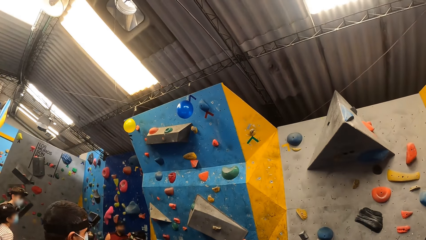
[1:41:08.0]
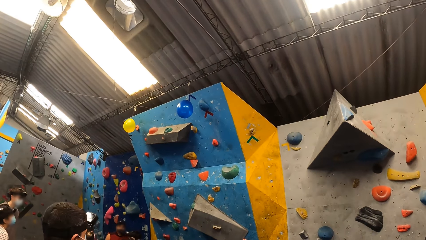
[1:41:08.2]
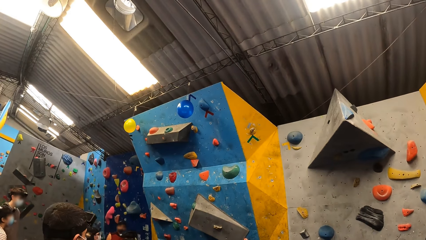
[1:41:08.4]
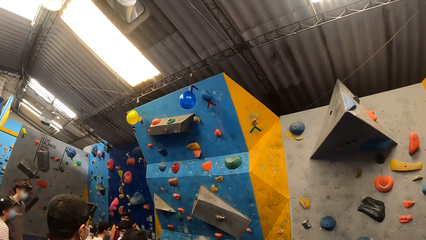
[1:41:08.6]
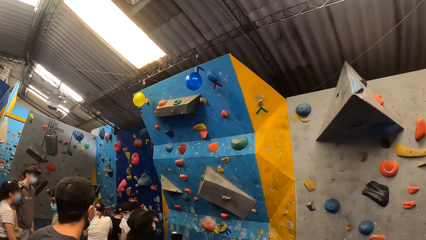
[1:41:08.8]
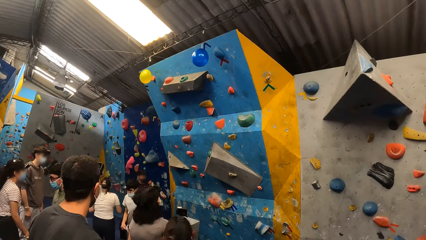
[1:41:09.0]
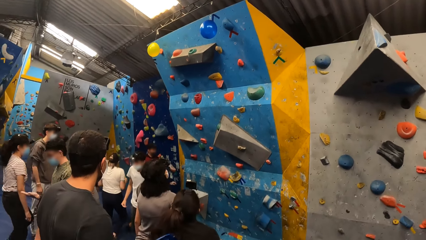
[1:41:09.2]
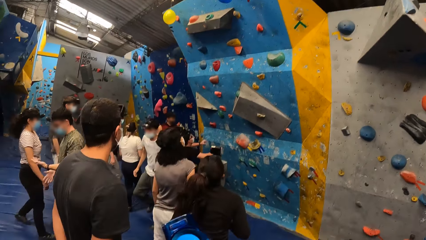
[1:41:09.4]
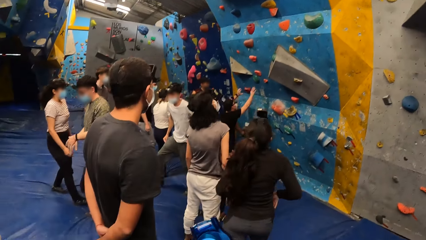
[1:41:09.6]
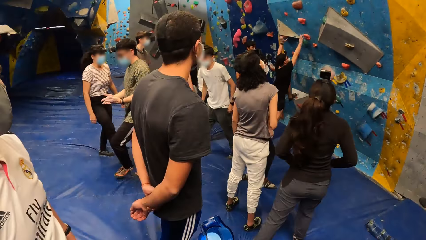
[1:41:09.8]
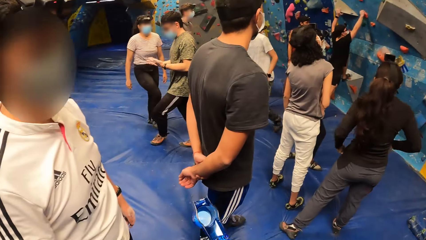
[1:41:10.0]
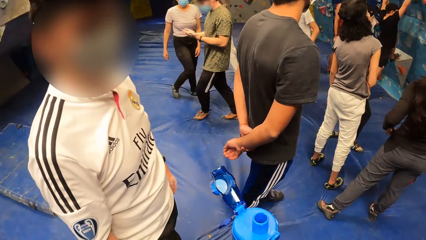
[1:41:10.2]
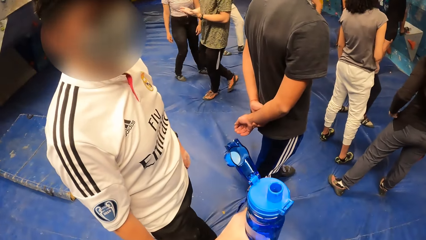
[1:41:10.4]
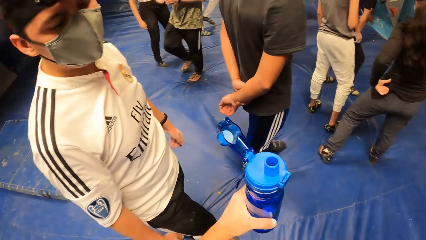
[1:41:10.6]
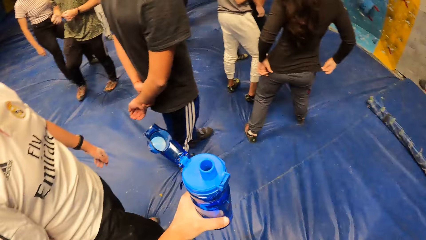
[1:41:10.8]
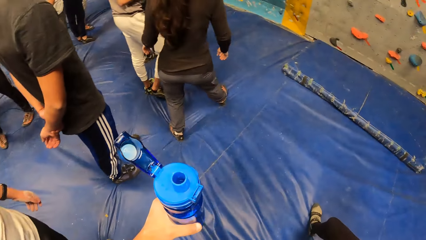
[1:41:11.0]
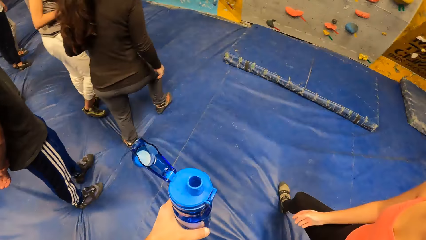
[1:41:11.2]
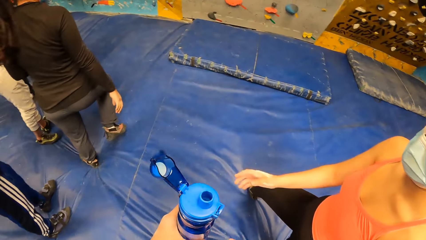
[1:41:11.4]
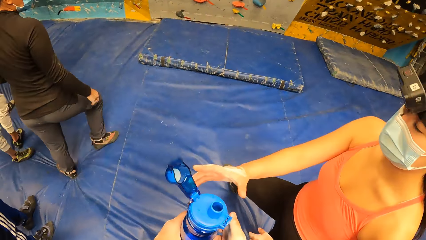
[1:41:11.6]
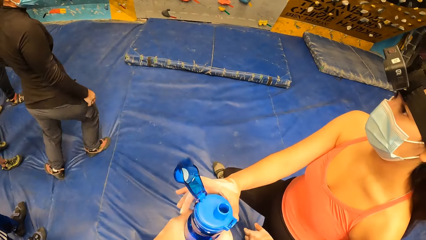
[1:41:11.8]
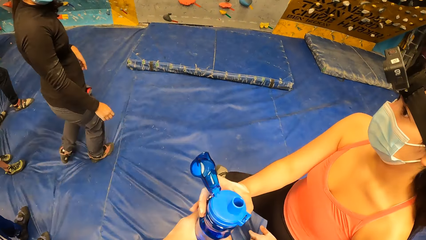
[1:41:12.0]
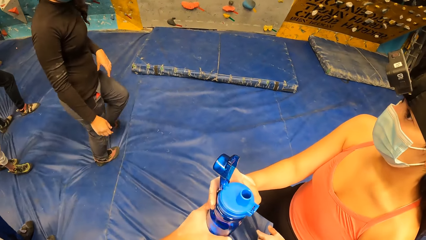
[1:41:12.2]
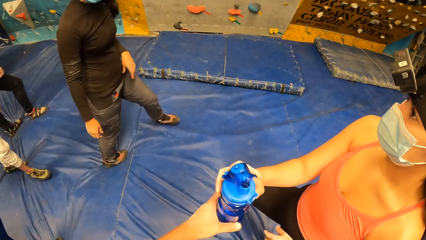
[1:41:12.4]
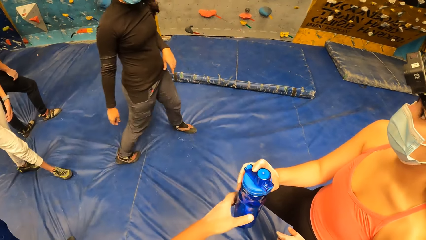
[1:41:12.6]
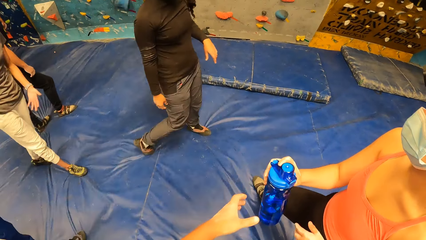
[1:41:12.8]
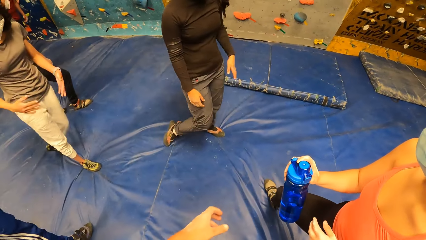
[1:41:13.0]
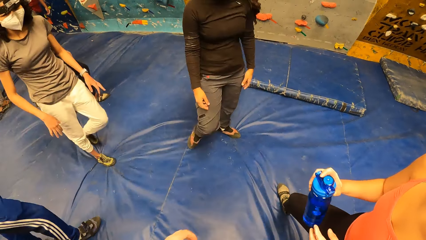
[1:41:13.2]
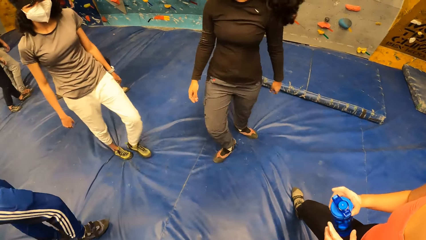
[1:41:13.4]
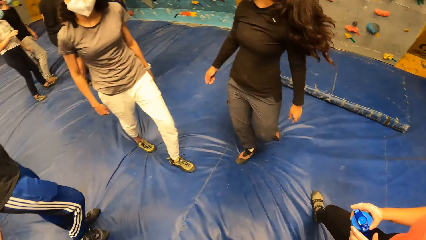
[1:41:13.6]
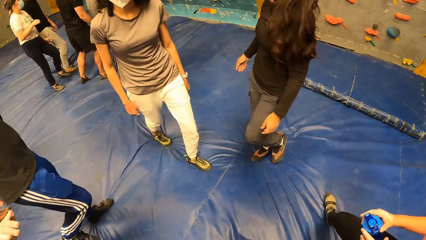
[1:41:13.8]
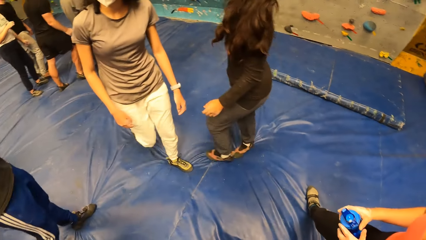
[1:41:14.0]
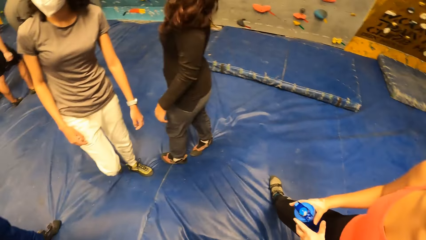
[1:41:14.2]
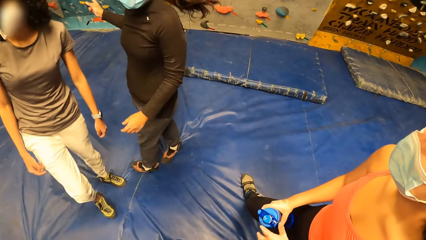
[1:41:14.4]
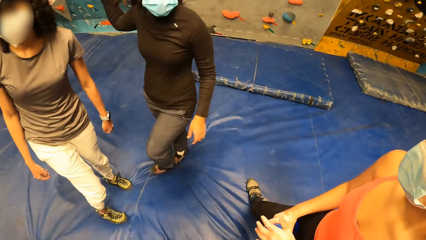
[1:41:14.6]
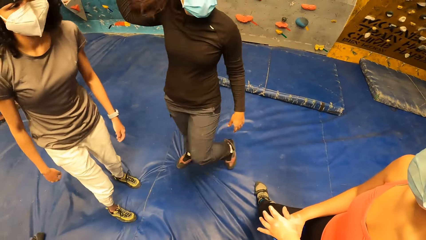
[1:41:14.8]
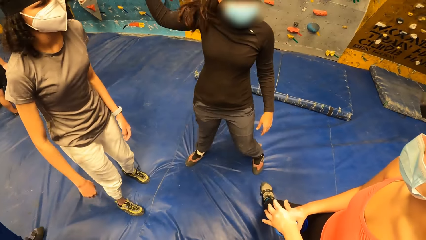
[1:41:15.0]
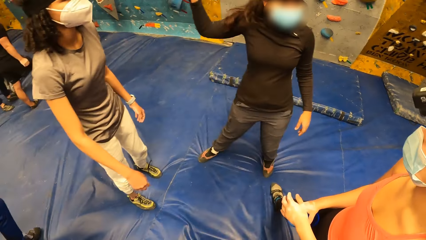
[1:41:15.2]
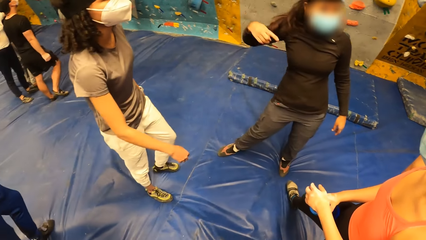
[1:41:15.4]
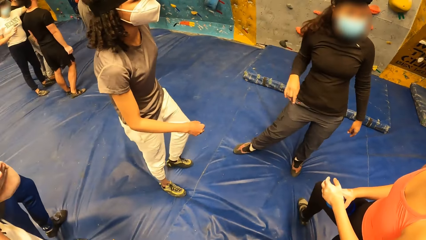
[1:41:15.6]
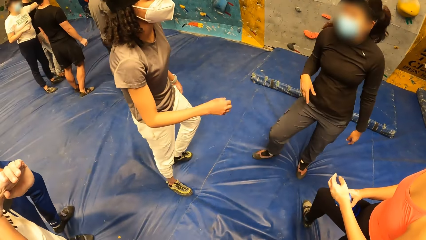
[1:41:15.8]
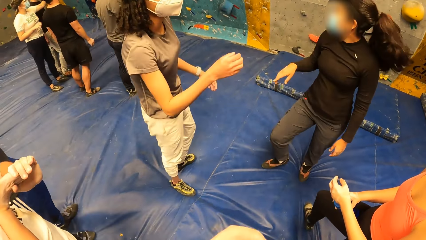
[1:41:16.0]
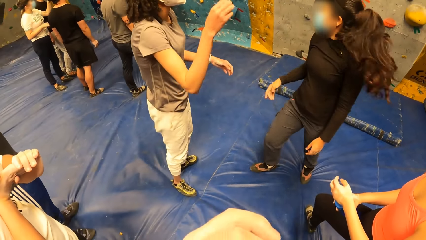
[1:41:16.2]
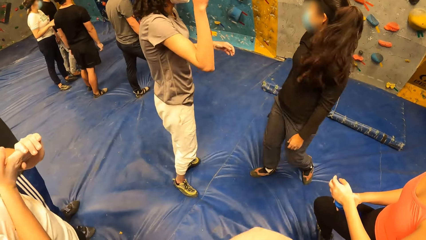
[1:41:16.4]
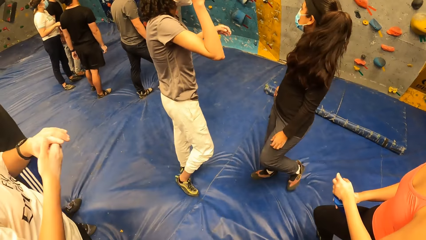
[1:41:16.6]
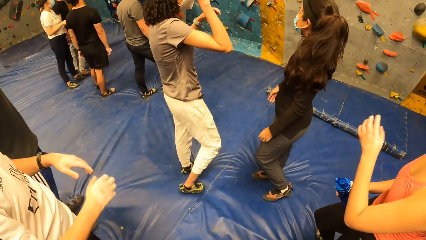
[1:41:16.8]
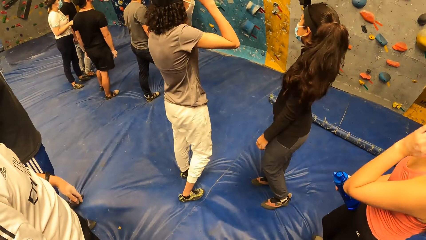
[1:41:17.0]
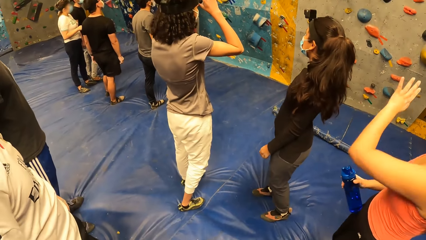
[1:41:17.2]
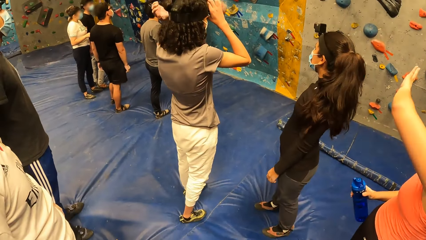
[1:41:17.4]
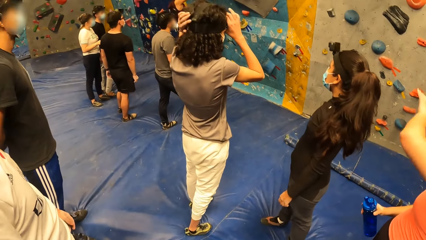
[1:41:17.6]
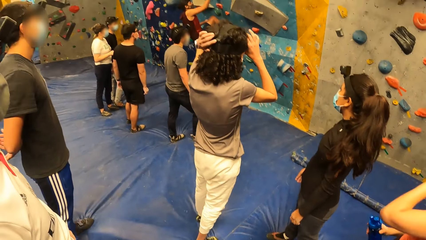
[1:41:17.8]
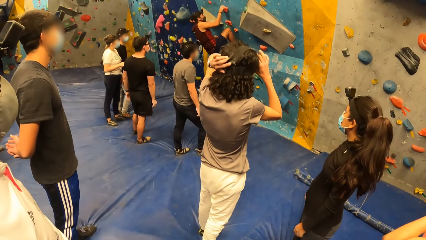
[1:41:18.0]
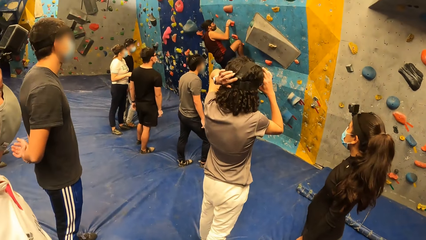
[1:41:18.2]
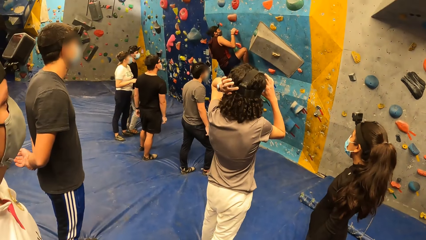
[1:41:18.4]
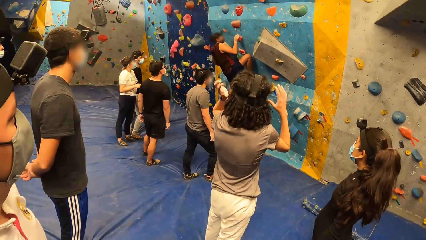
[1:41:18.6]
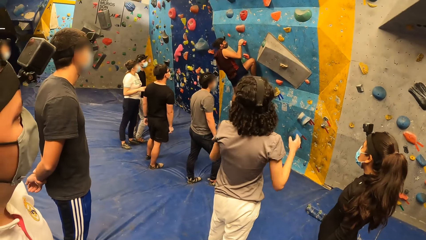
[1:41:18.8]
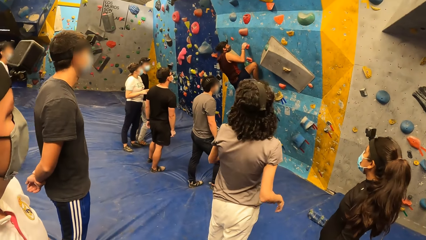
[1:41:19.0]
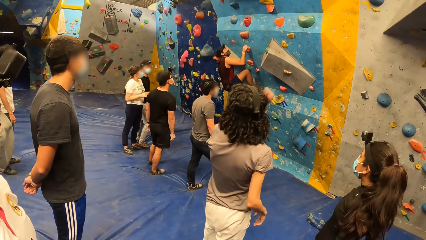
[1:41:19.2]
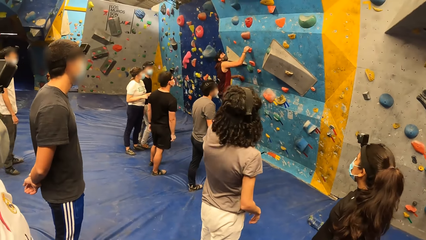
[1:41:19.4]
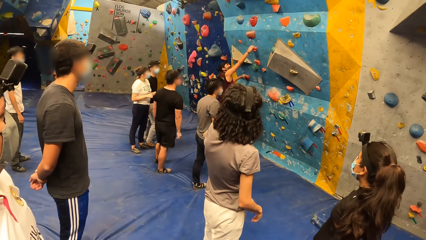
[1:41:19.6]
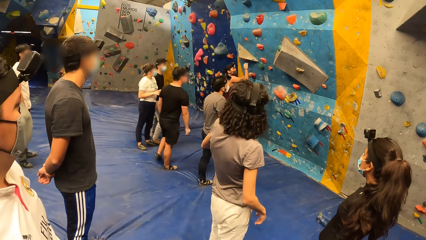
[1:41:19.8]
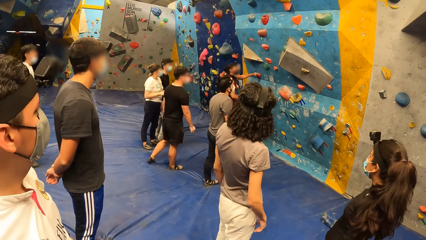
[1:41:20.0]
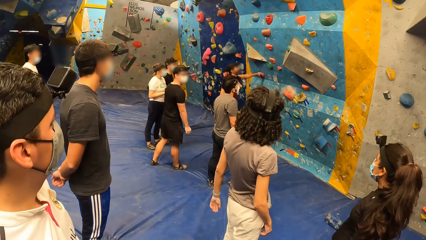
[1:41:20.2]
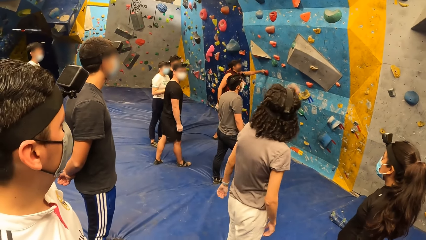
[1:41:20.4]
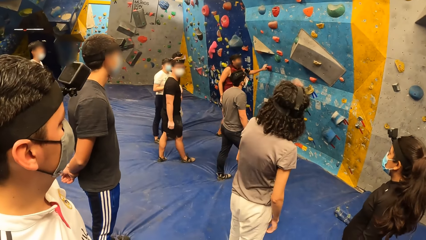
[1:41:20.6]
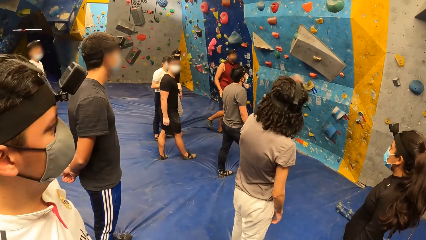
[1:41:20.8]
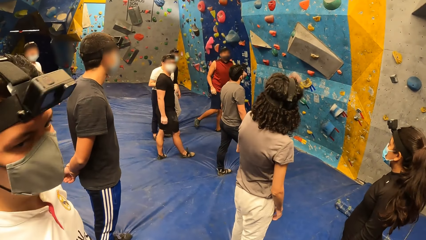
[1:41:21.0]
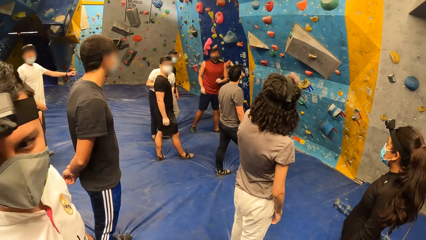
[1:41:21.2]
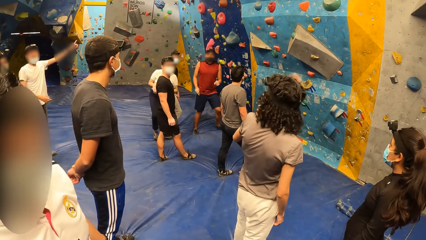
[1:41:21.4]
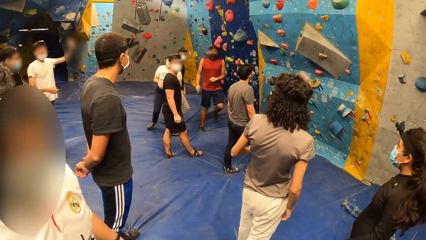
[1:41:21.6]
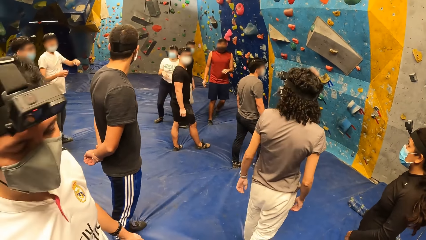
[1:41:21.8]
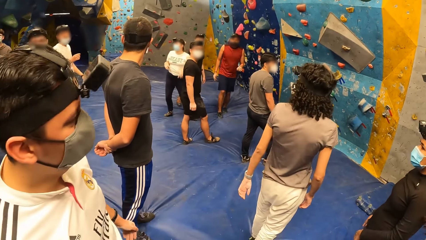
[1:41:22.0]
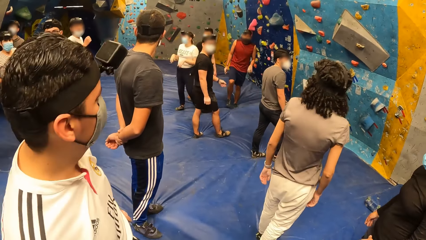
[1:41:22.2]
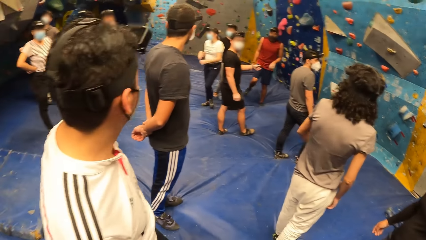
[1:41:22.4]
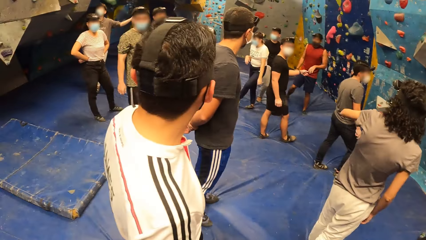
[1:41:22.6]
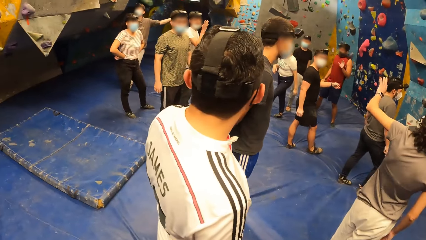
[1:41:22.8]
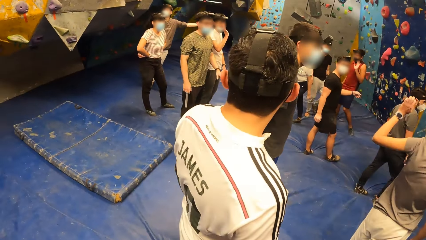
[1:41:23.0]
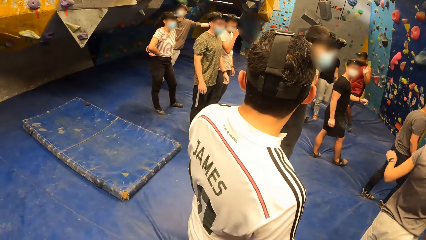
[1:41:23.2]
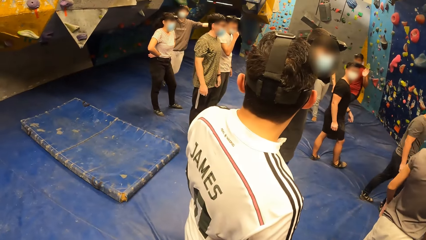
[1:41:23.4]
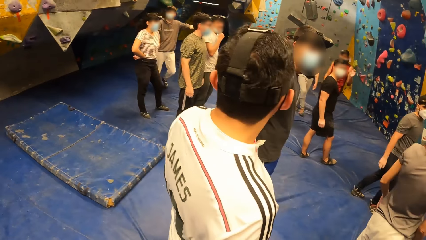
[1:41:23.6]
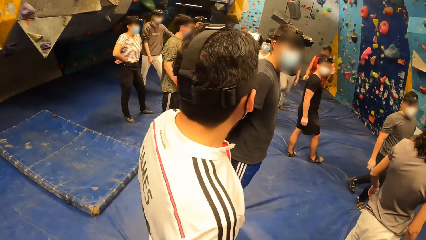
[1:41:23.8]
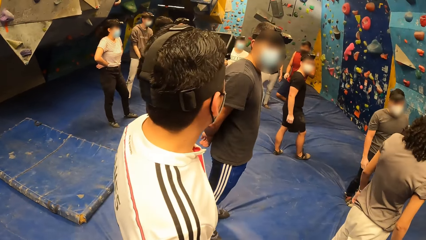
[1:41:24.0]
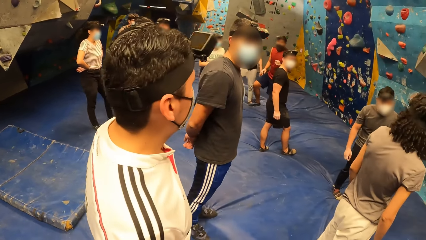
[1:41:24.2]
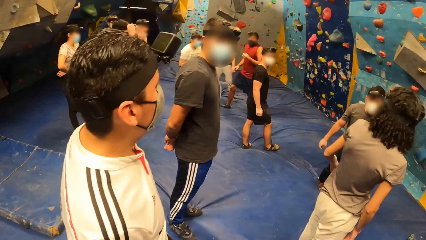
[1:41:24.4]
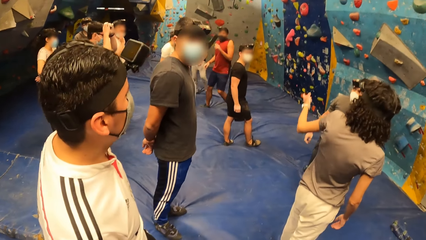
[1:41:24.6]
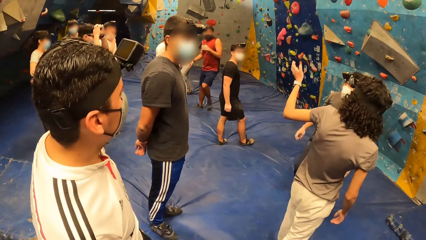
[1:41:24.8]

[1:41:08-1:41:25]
The camera wearer looks around the room. A man holds rocks on the rock wall with both hands. The camera wearer passes the bottle to a woman with his left hand. The woman collects the bottle with her right hand. The camera wearer looks around the room. Another woman adjusts a head gear on her head with both hands. The man climbs the rock wall with both hands and falls from the rock wall.
